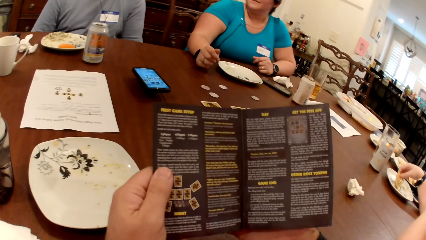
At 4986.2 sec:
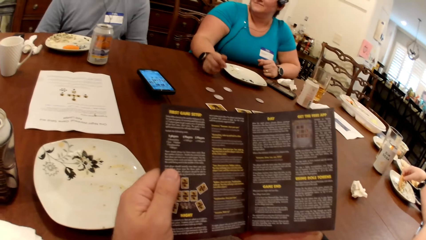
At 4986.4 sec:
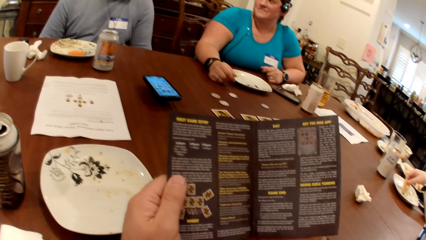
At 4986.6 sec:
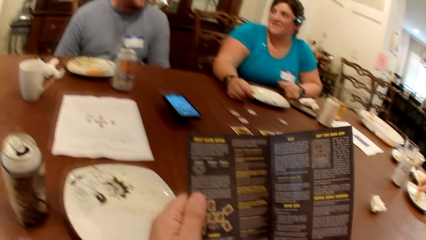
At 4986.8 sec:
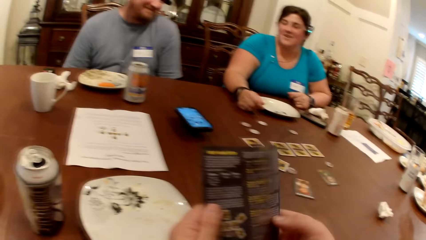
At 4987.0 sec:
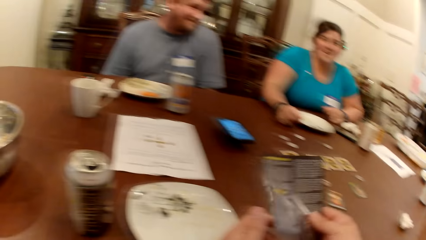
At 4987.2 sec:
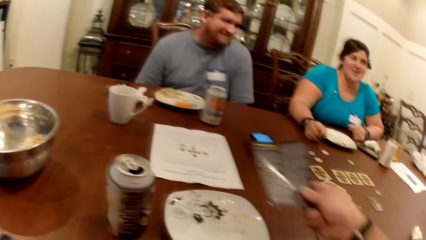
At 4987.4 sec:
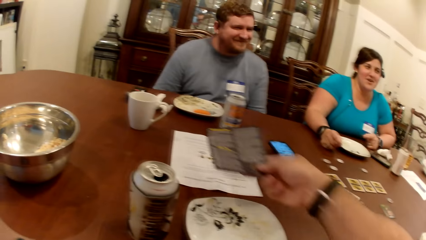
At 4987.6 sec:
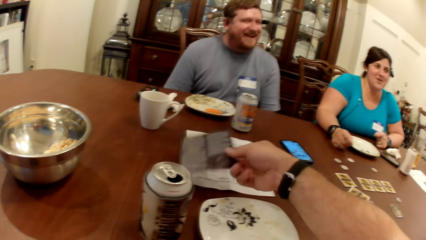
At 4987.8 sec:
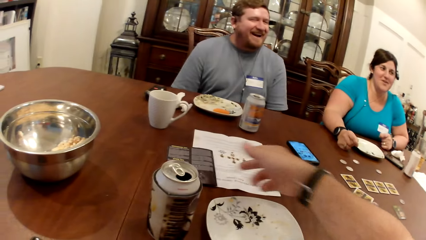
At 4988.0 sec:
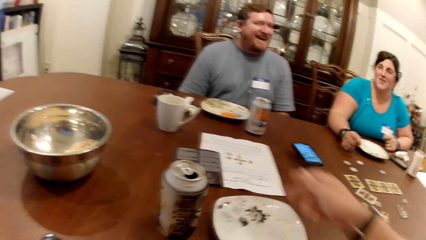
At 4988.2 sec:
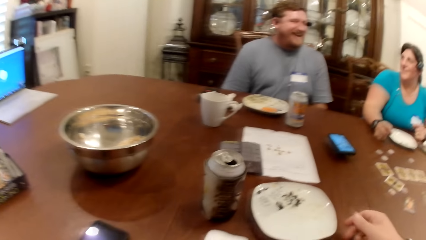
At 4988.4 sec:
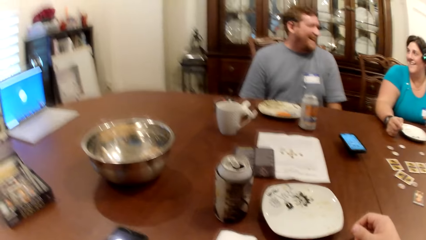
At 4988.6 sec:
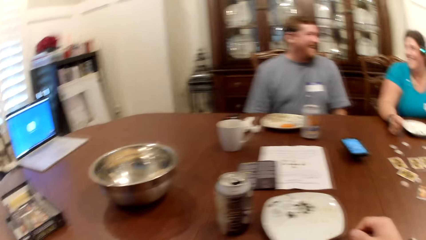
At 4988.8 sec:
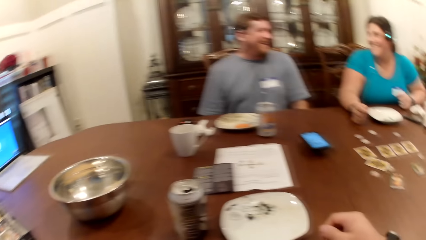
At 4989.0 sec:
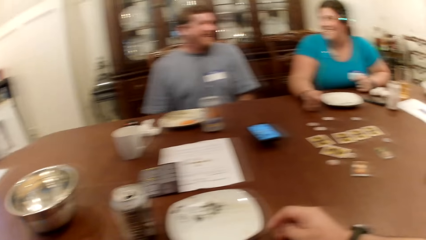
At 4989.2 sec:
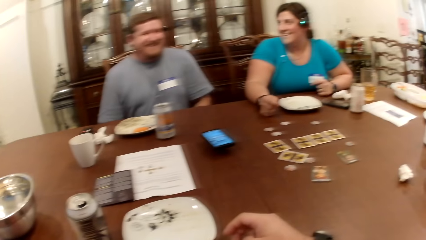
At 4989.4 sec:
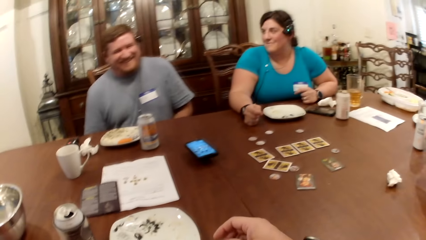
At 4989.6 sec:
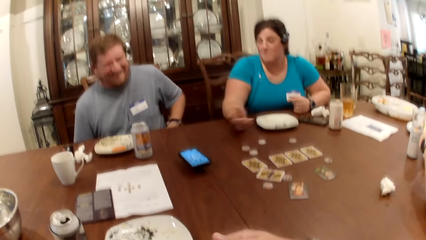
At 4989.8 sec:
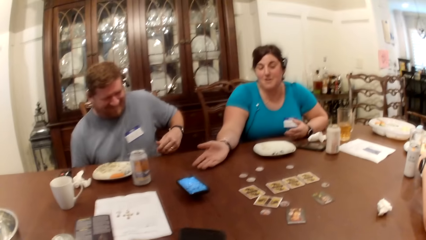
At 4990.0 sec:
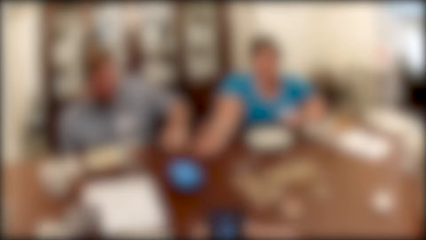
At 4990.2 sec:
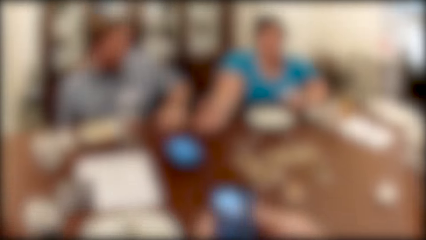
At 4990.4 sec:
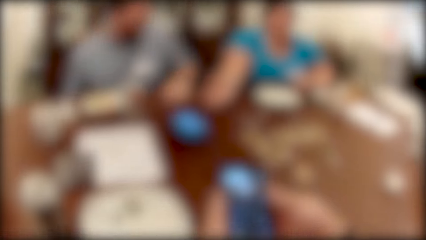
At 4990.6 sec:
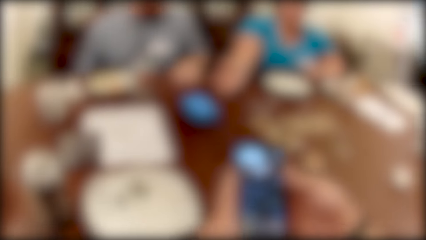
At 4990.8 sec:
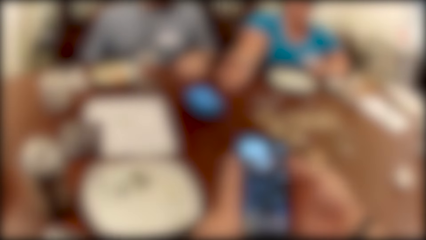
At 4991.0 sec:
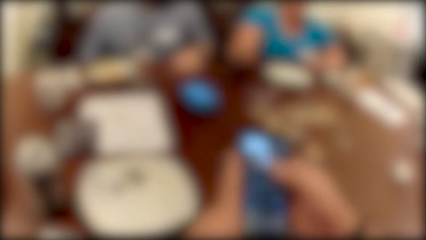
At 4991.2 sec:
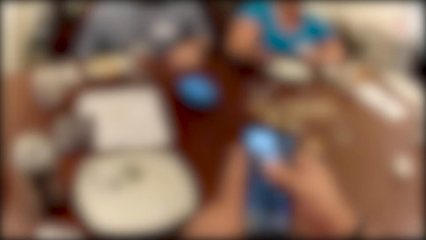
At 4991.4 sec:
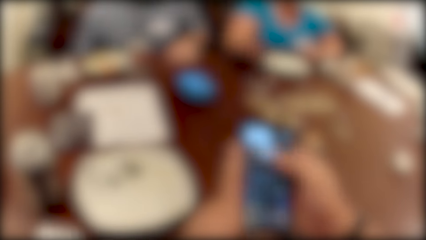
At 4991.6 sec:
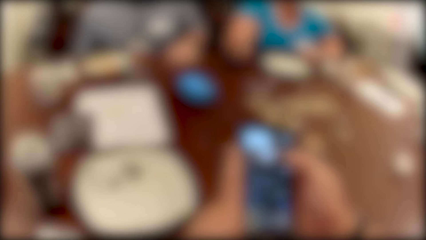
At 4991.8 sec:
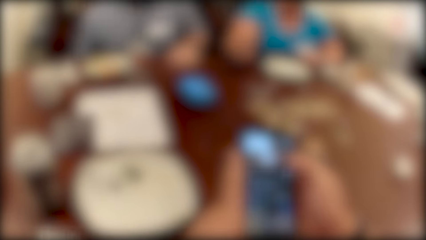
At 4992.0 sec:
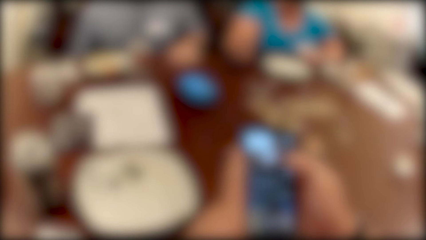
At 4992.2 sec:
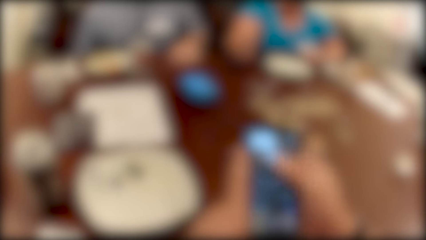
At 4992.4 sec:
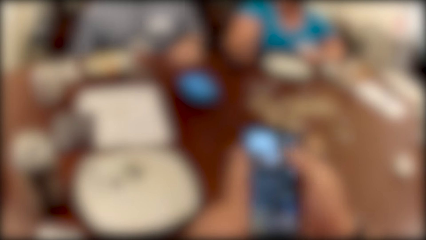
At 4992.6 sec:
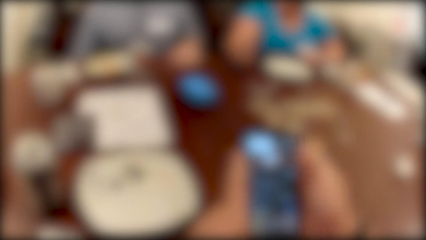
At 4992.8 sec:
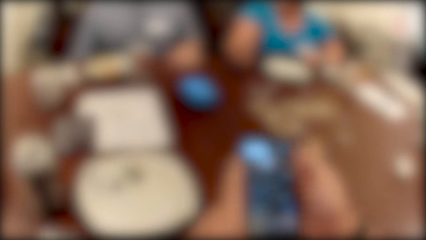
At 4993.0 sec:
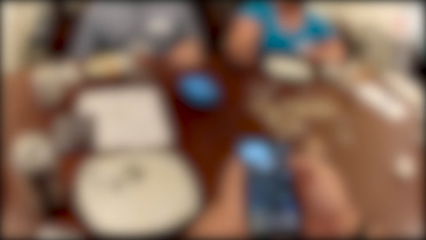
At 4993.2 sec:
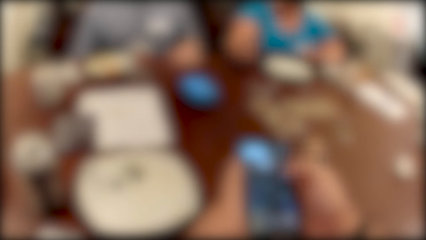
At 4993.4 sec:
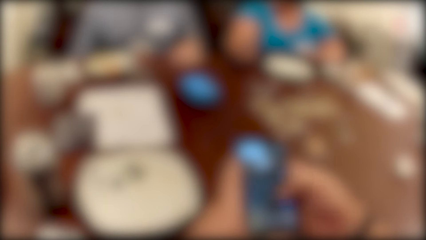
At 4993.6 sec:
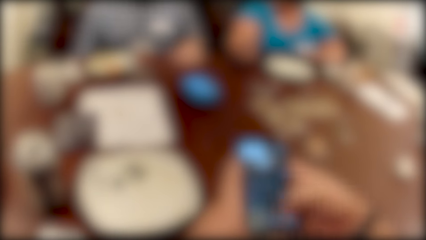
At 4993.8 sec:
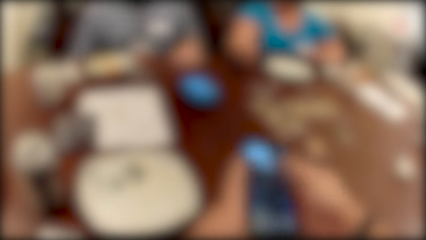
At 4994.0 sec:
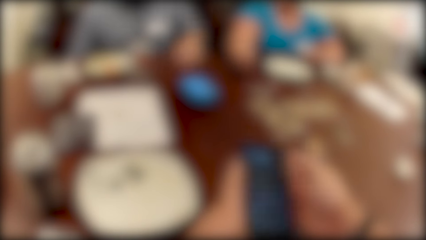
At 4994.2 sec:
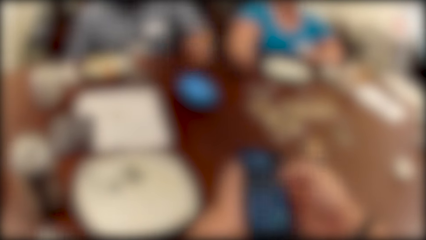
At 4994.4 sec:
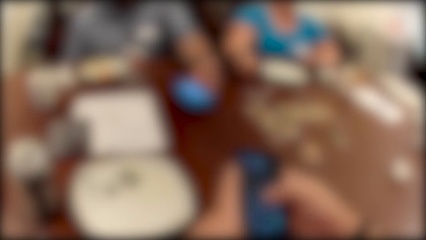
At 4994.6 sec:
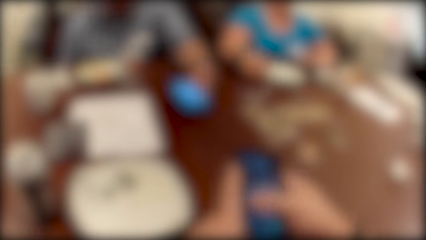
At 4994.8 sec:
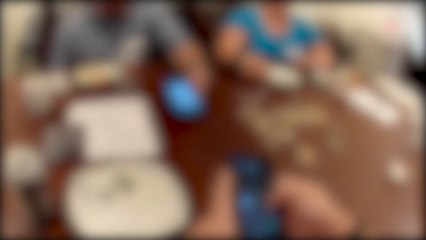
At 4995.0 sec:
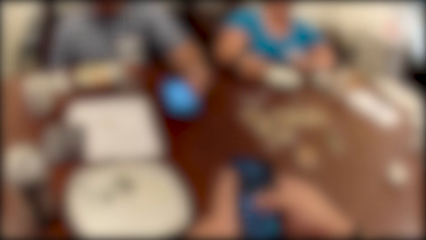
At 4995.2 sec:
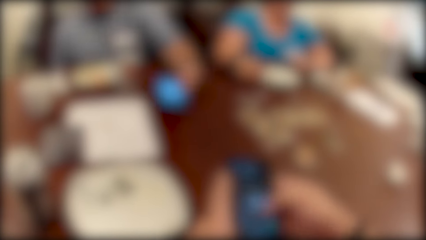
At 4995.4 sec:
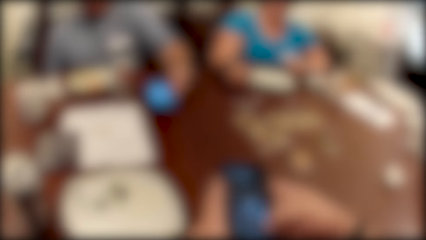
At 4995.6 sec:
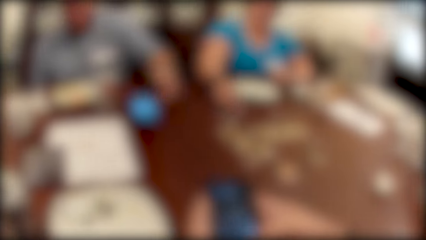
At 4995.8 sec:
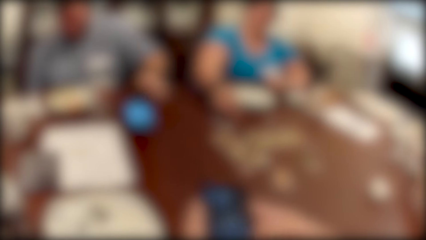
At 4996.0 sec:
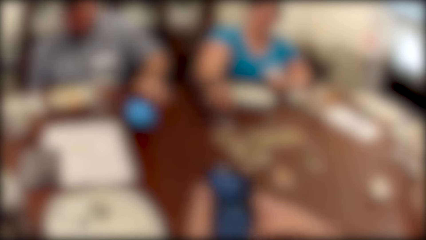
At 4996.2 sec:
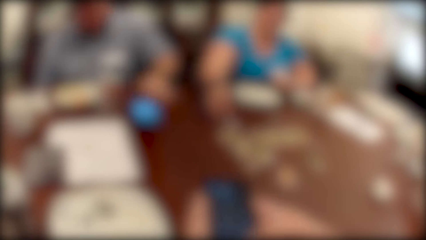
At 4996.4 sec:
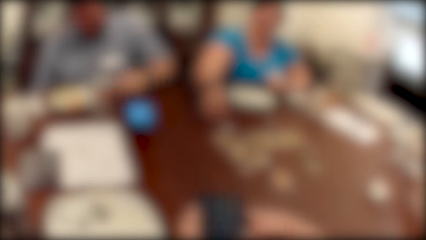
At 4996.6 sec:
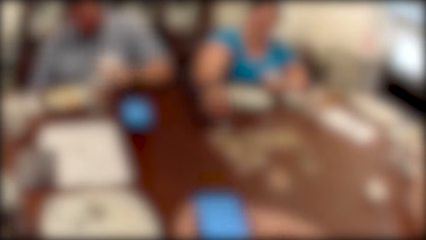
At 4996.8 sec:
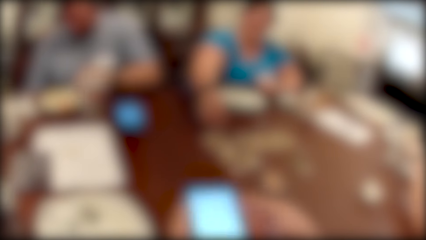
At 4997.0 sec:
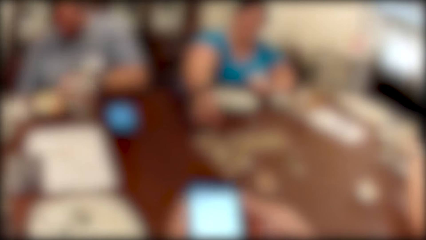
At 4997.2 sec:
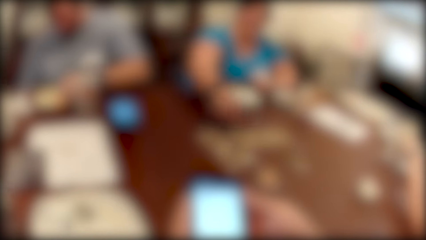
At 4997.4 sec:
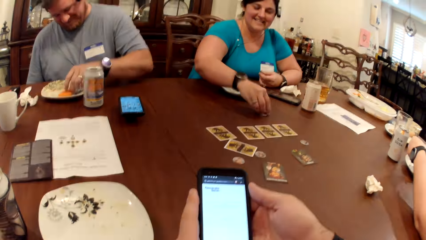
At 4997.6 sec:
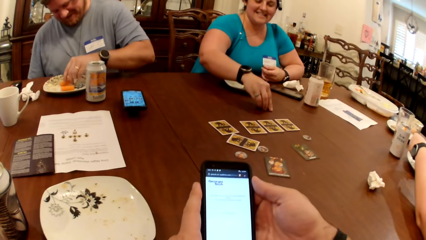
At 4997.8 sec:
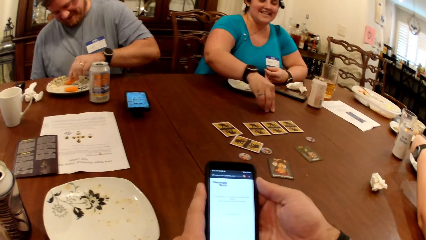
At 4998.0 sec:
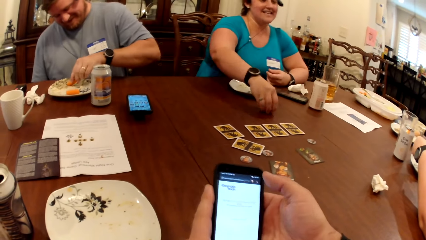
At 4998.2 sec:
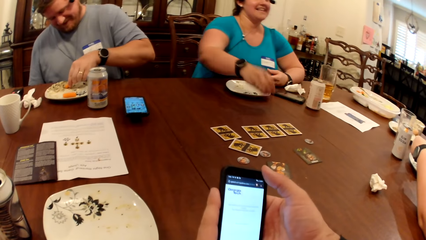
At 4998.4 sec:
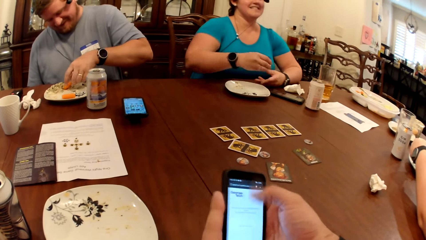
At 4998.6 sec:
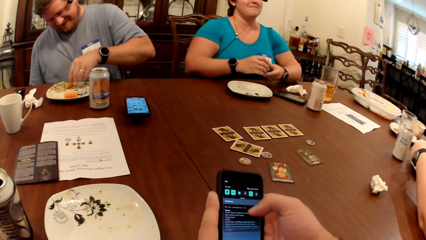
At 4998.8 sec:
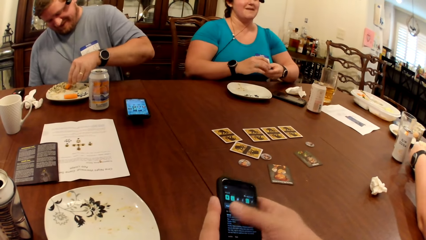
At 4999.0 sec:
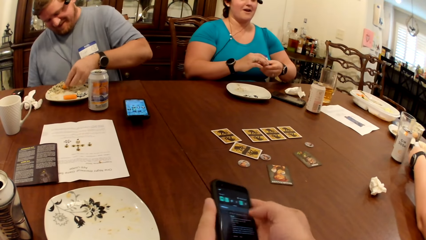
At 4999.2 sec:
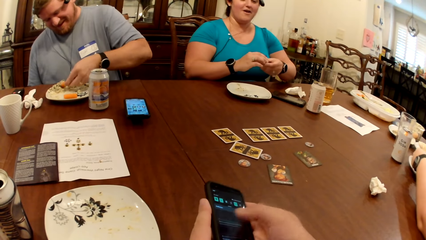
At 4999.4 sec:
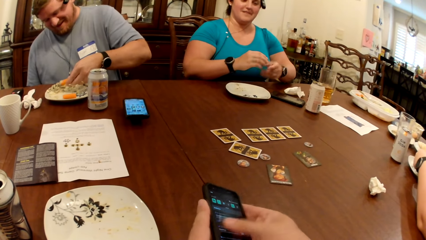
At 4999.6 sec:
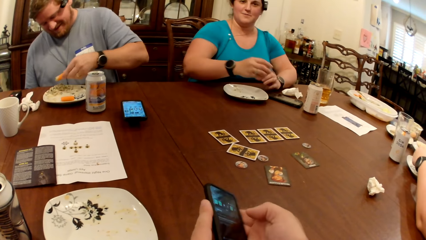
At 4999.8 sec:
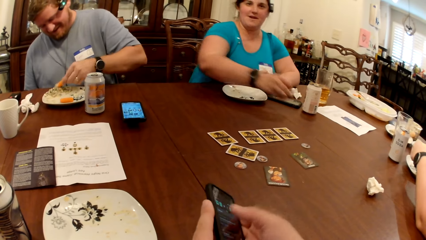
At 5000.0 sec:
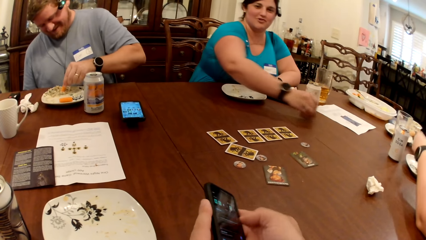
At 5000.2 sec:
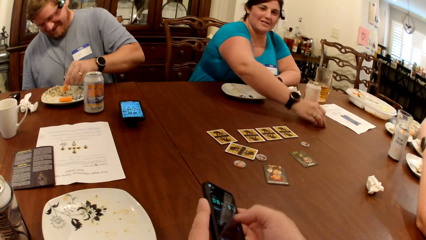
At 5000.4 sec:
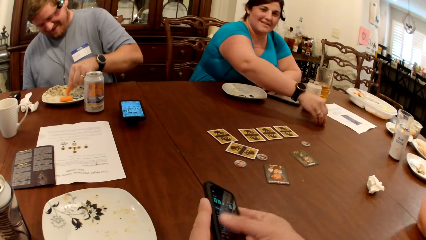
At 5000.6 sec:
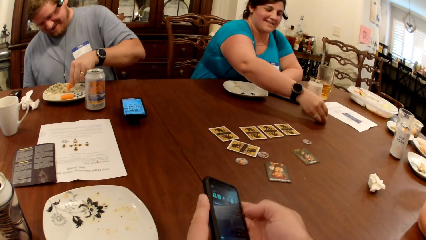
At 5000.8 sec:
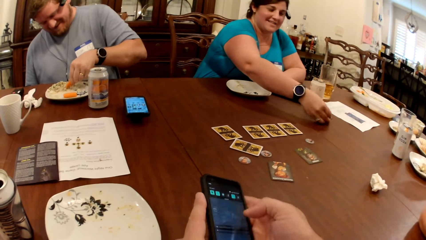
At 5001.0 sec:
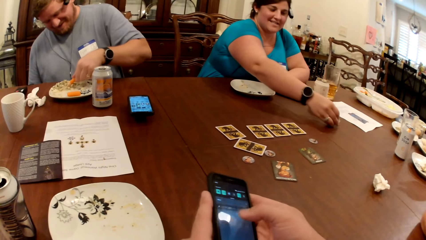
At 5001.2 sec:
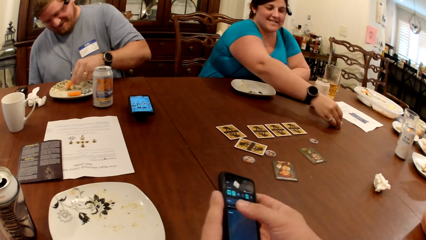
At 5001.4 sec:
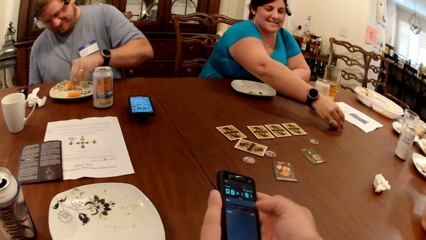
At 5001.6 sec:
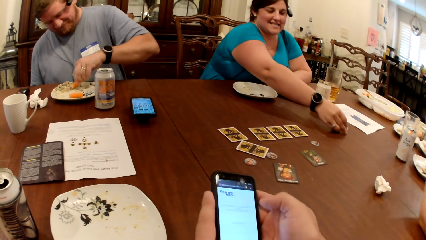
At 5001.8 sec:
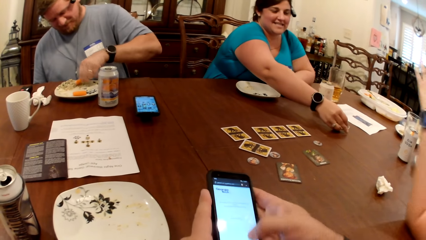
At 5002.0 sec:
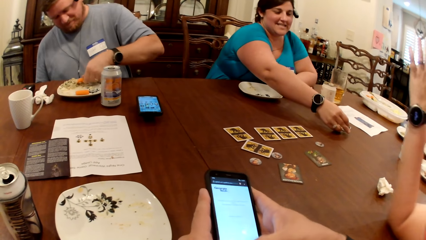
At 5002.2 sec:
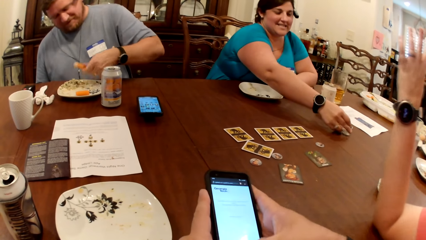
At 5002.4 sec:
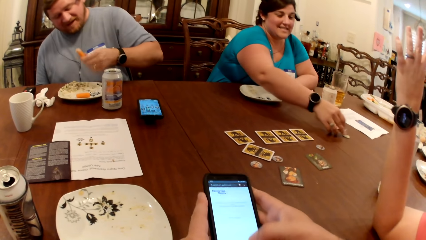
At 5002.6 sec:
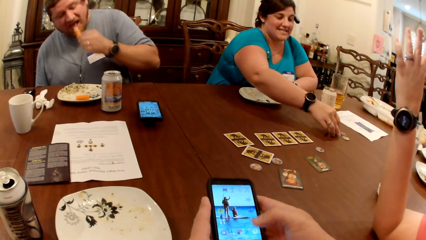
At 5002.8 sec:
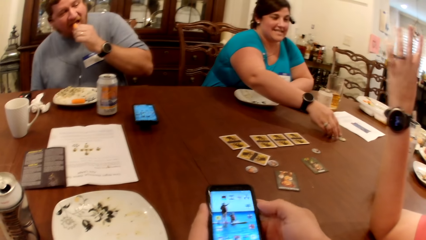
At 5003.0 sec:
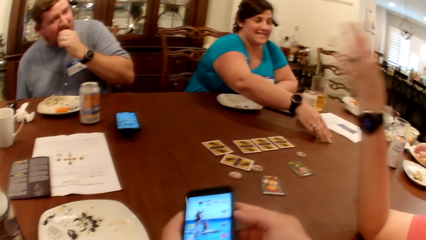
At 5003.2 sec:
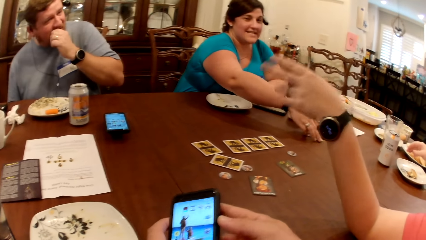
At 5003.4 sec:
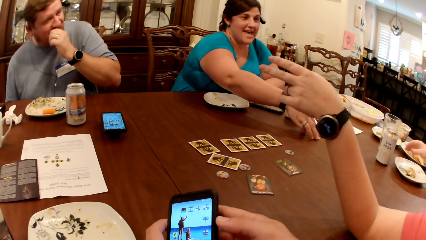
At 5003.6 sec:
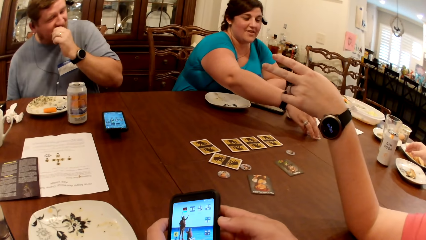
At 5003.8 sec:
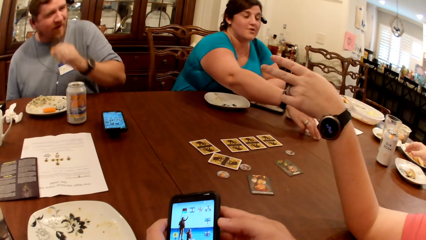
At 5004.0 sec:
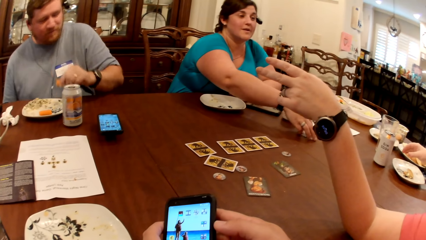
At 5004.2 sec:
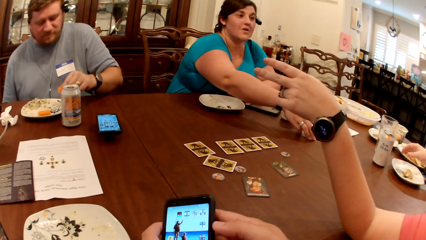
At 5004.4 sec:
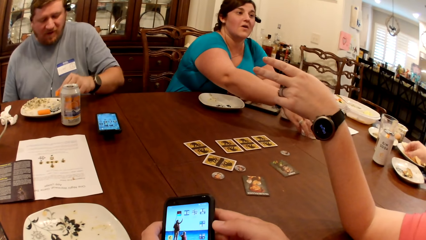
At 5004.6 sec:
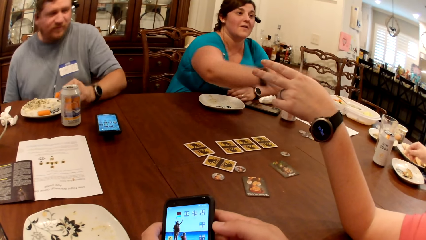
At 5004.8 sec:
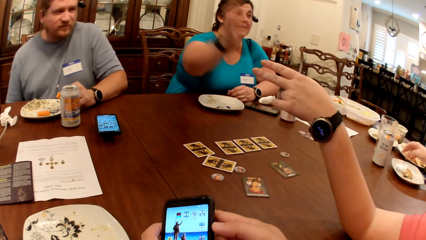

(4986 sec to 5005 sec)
The camera wearer closes the magazine or game manual. He drops the game manual on the table with his right hand. He looks around. He picks up the phone from the table with his right hand. He operates the phone with both hands. A man moves the phone from the table with his left hand. A woman picks up some poker chips from the table with her right hand. The man picks at a carrot on a plate on the table with his left hand. The woman adjusts the poker chips with both hands. A person eats. The woman arranges the poker chips on the table with her right hand. The man eats the carrot with his left hand.
